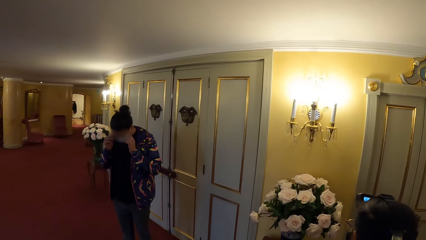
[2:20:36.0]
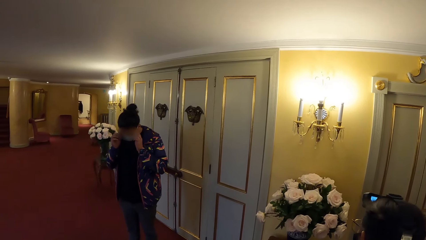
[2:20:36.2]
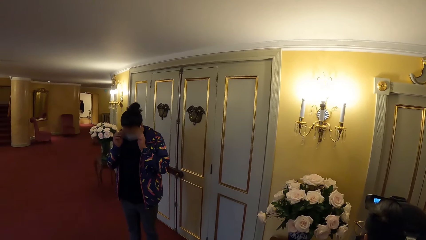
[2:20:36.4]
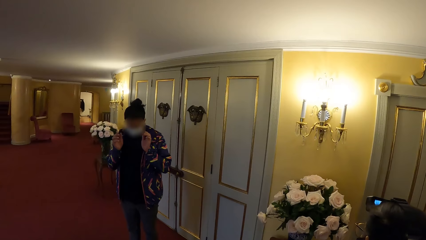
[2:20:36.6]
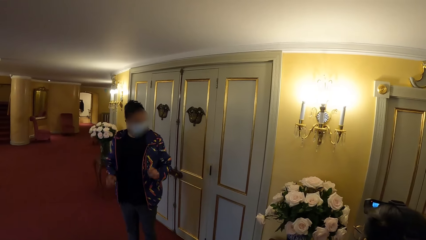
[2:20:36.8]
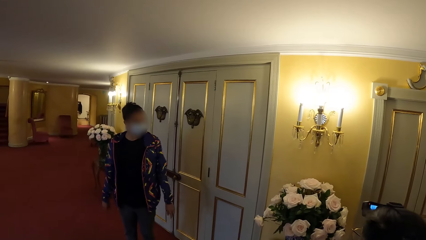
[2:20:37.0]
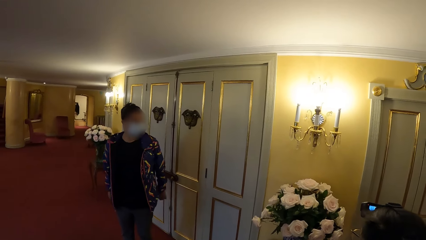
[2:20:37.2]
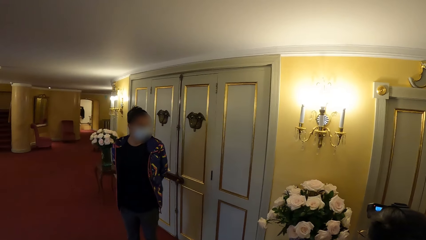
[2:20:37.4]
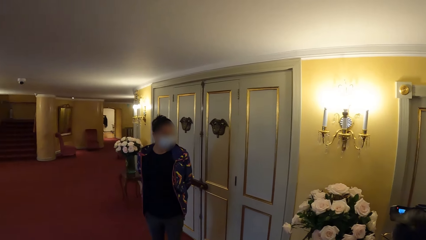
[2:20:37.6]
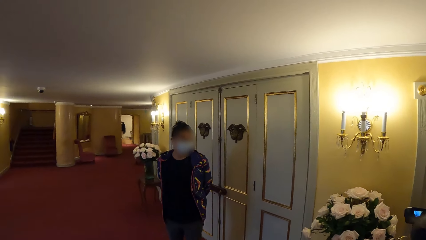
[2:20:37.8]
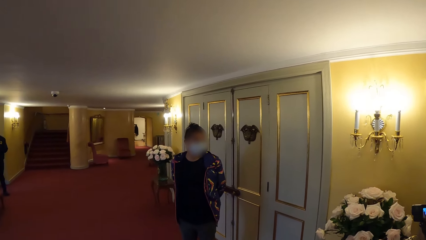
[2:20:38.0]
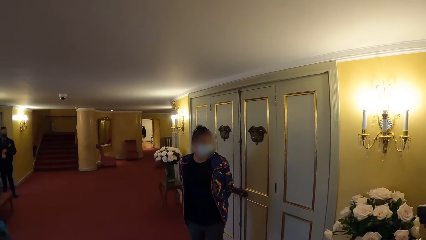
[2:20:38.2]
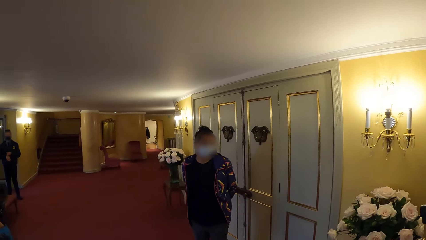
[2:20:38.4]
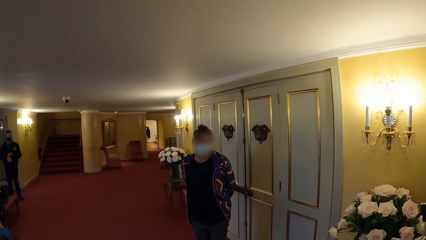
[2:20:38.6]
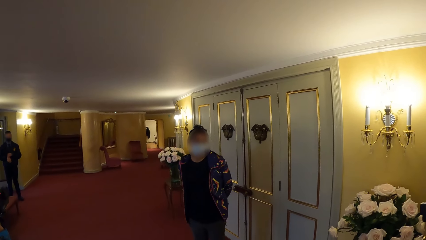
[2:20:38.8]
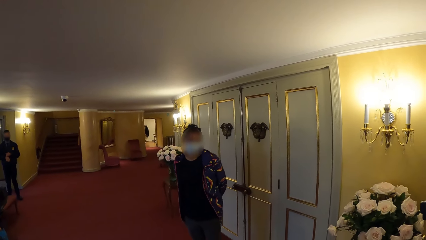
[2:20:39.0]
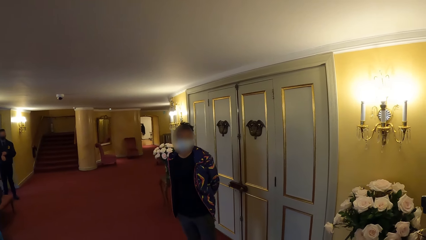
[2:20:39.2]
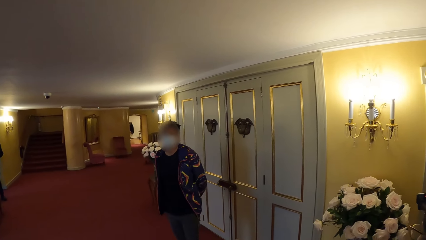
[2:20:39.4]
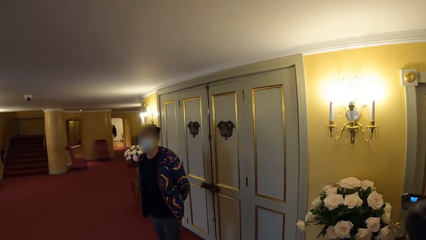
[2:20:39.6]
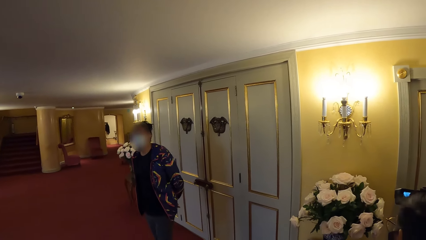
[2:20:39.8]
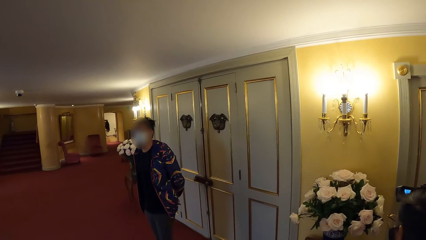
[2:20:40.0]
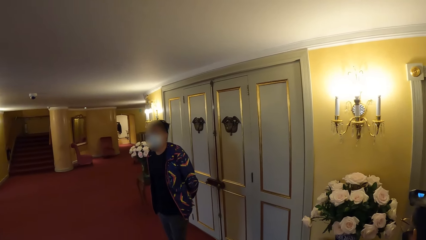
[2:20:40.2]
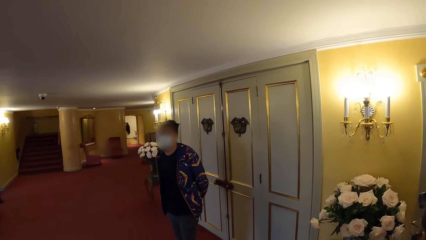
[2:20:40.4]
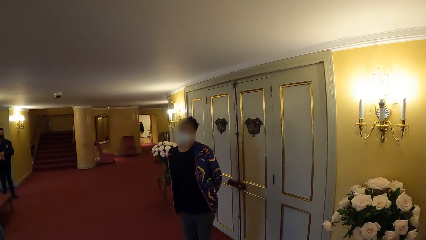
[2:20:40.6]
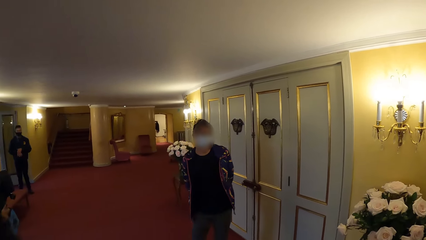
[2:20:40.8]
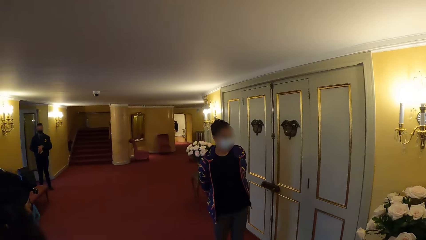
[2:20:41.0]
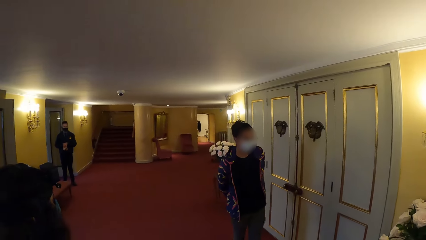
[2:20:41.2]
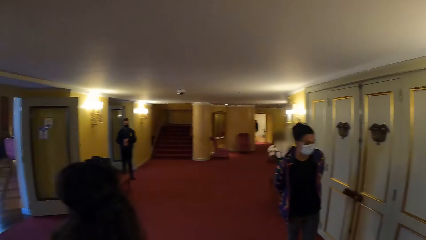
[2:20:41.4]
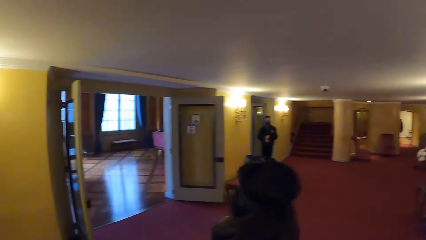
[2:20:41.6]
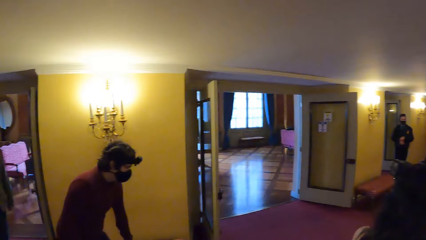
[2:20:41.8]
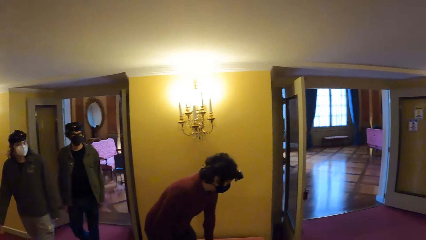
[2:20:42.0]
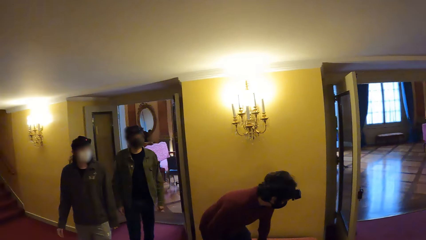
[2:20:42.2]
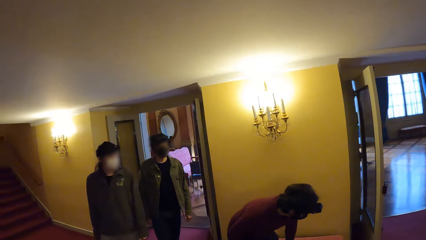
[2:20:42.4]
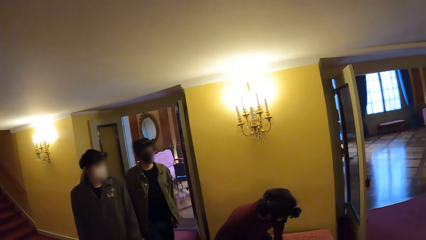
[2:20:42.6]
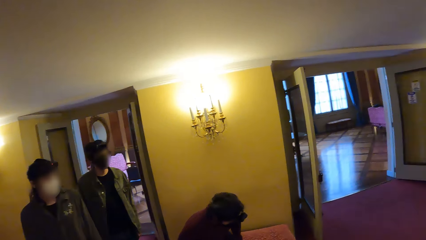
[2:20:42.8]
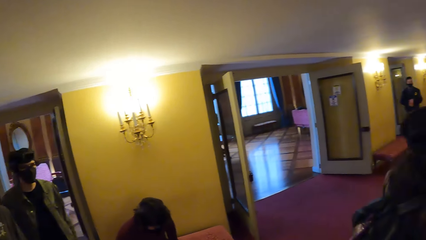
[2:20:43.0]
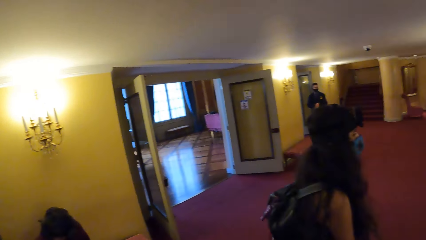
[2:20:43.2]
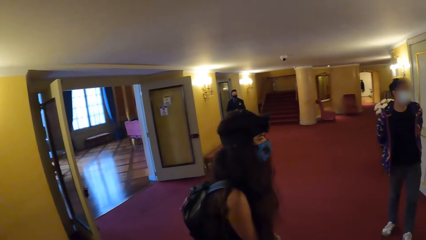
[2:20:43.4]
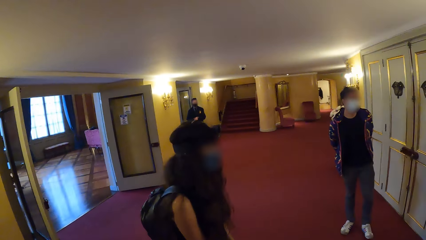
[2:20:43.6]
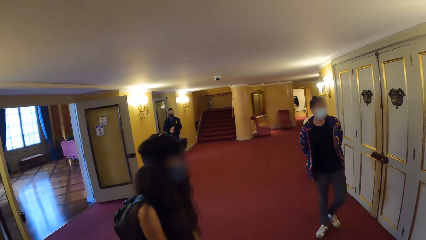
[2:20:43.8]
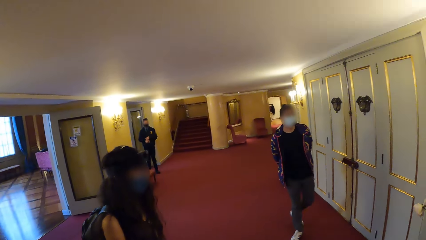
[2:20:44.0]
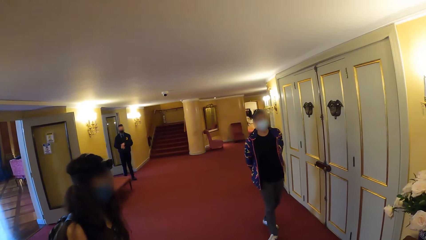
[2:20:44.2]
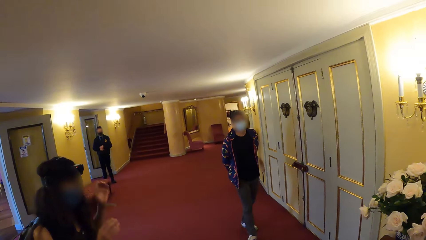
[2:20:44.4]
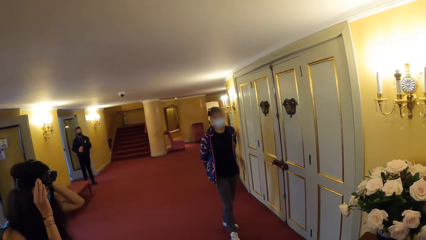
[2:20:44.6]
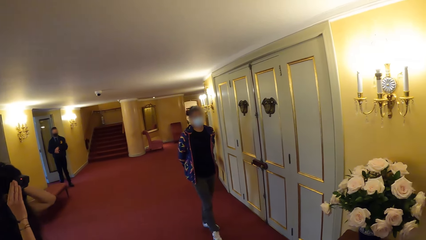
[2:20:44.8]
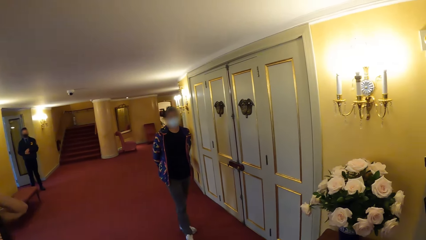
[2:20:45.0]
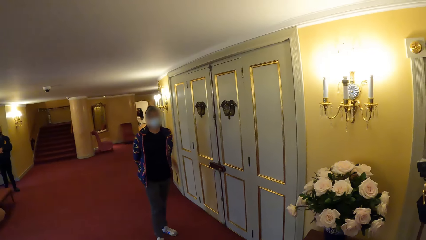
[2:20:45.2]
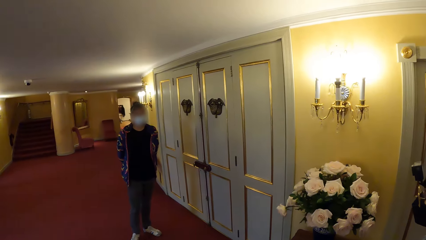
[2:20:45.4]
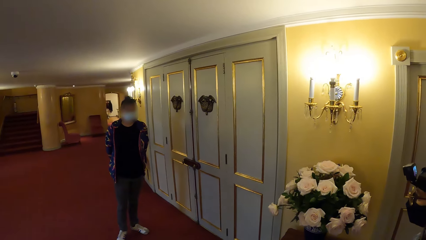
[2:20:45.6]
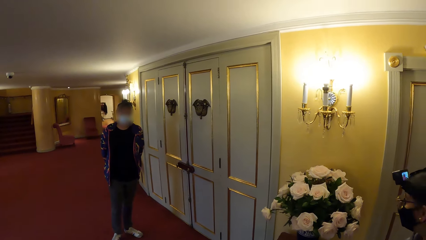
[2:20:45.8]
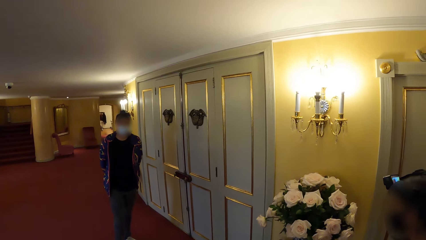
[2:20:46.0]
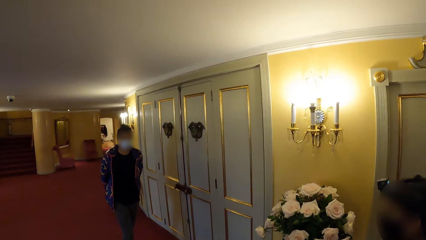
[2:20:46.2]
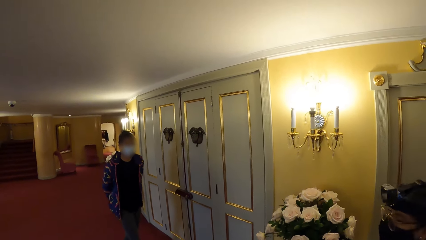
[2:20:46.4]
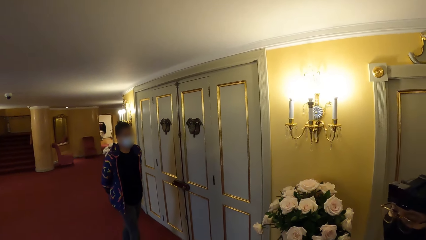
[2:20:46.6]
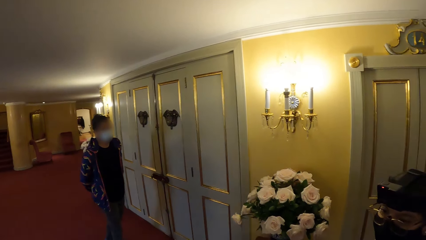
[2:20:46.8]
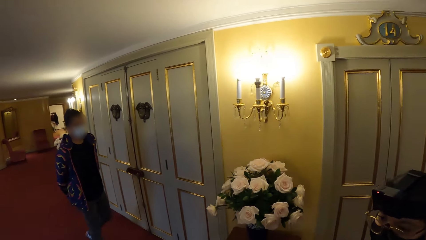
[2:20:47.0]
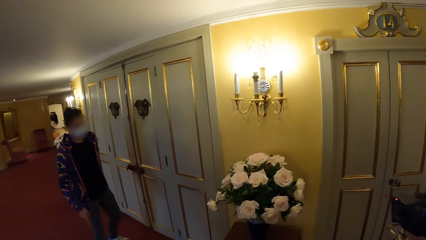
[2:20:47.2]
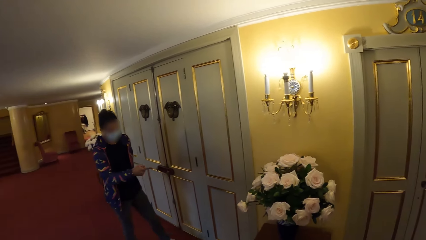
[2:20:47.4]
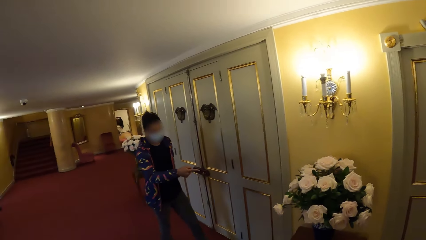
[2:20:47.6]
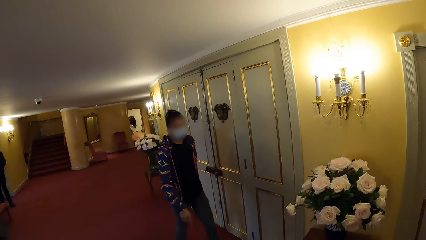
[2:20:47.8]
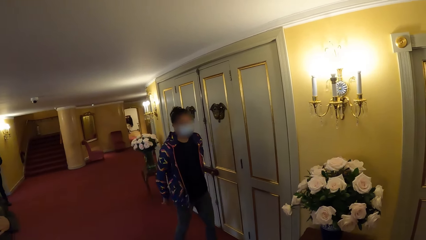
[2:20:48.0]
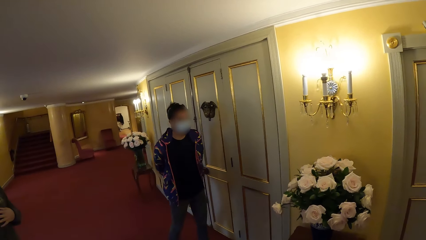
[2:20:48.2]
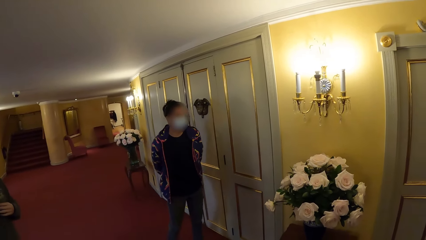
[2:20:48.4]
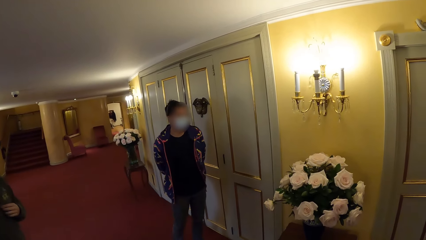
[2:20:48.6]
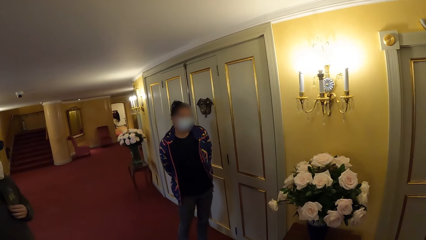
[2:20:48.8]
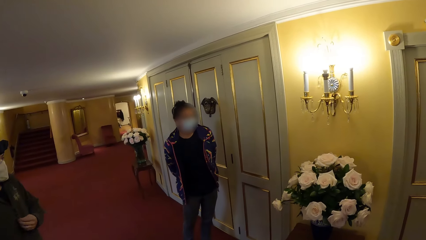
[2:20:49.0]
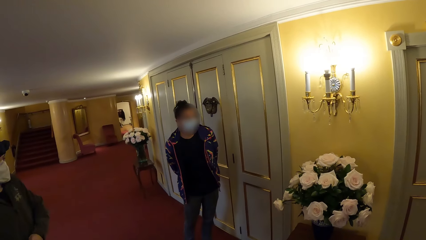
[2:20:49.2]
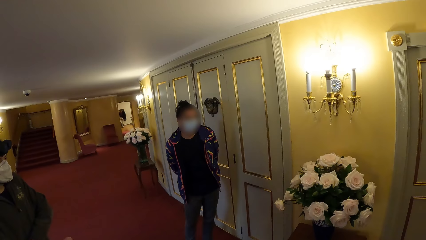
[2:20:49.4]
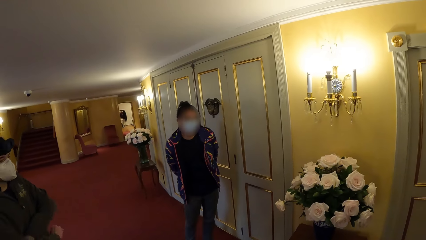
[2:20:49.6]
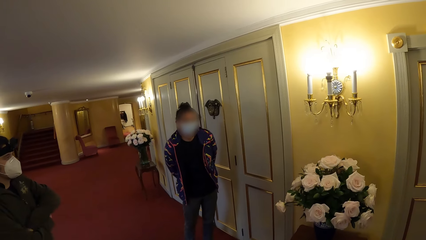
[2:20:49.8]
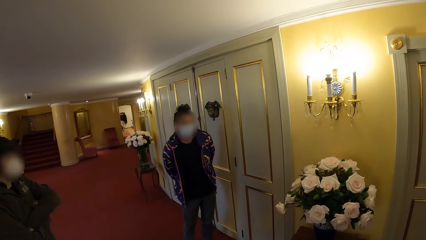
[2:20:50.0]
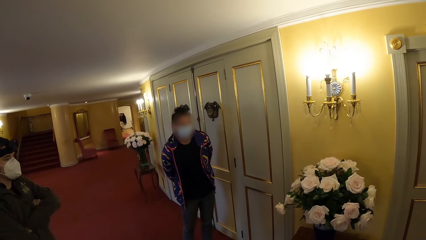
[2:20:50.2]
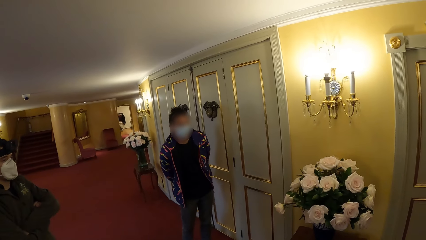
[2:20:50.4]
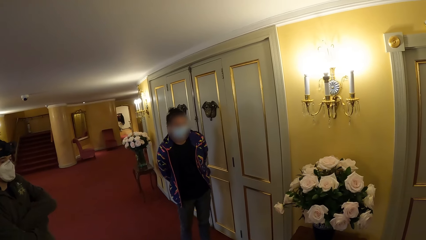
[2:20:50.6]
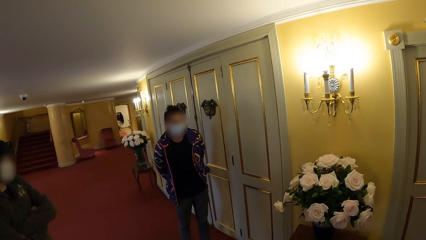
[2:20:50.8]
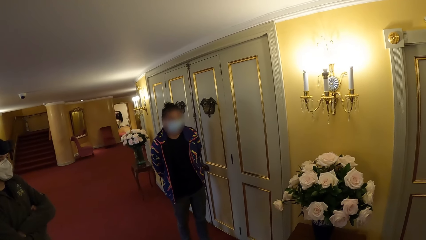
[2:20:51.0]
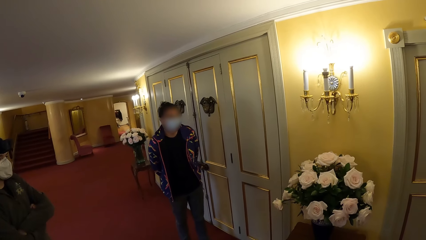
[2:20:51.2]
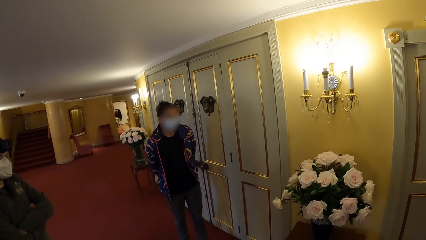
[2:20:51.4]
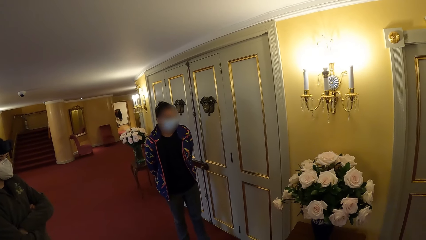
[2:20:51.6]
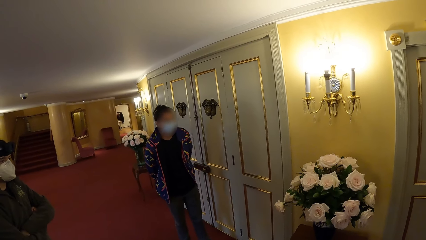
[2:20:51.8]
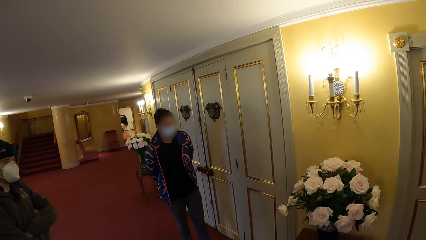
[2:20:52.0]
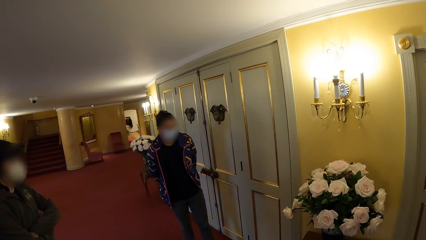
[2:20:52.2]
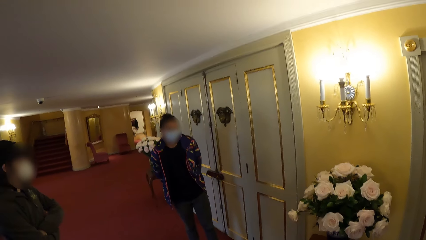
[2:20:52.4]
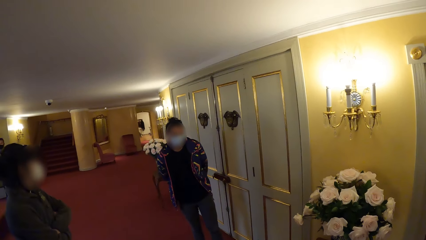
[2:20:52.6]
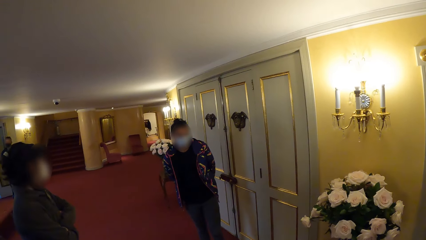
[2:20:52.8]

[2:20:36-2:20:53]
The person puts on the glasses. The camera wearer looks around. They look around again. Another person adjusts the camera. The camera wearer interacts with the first person.
